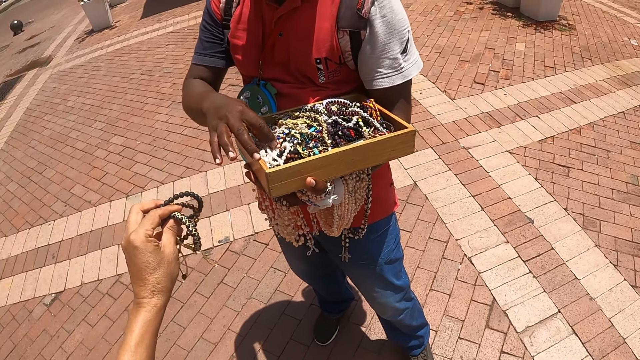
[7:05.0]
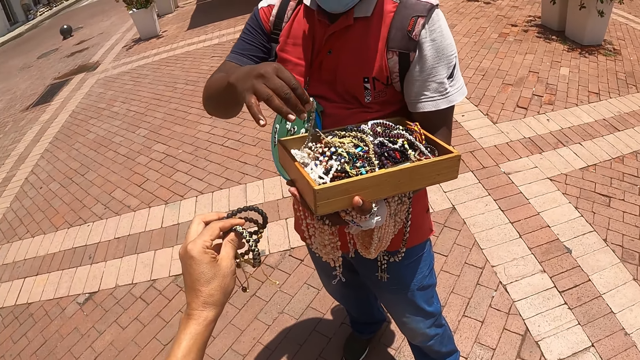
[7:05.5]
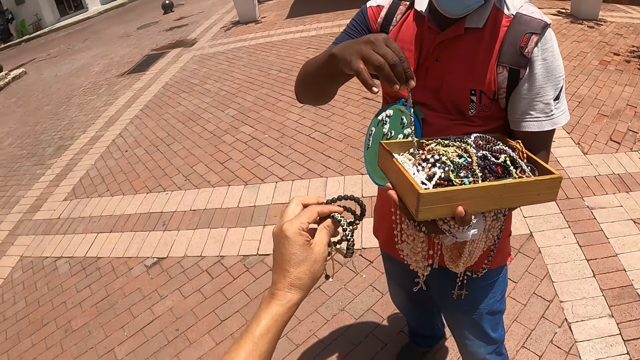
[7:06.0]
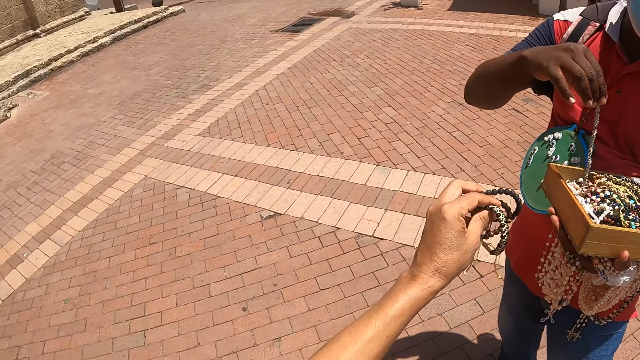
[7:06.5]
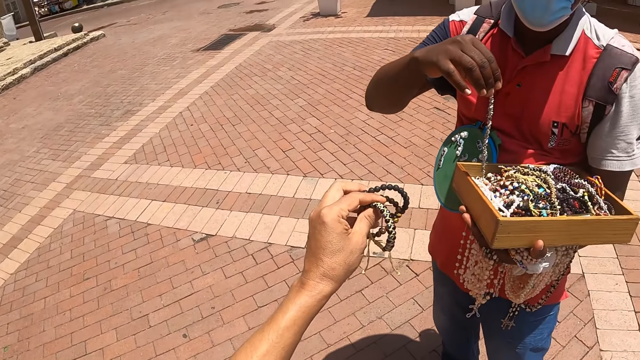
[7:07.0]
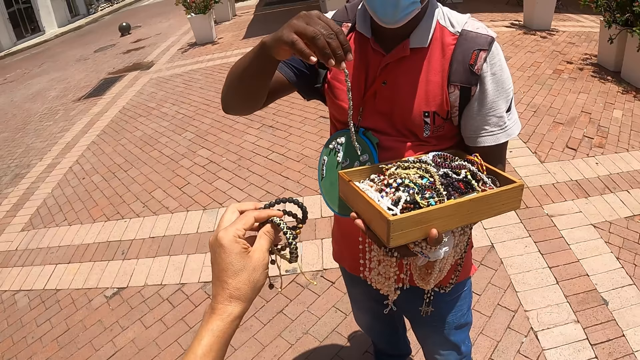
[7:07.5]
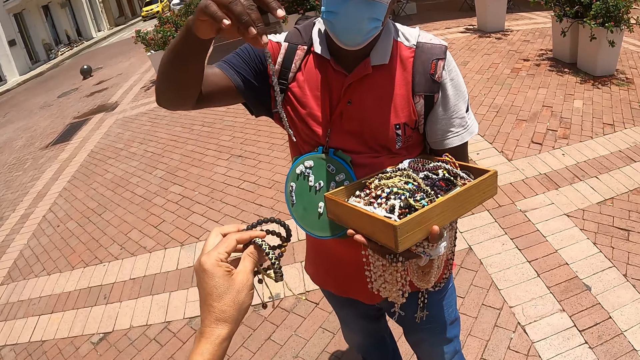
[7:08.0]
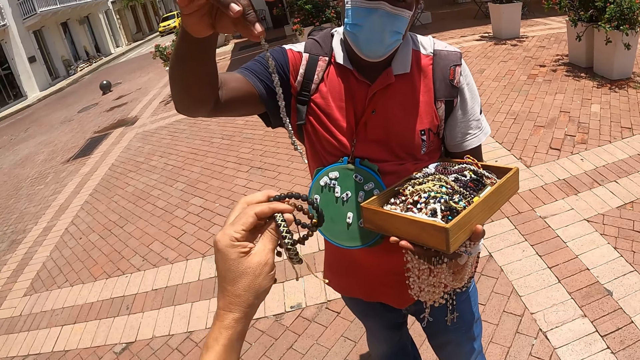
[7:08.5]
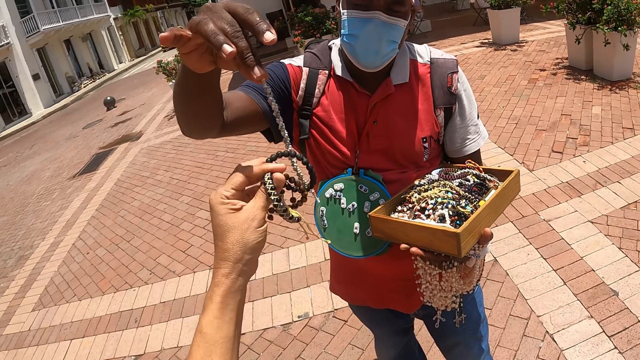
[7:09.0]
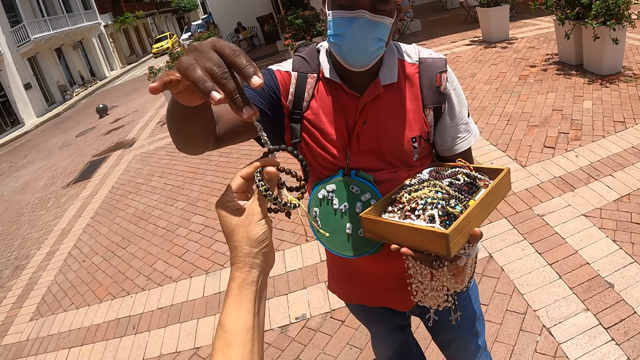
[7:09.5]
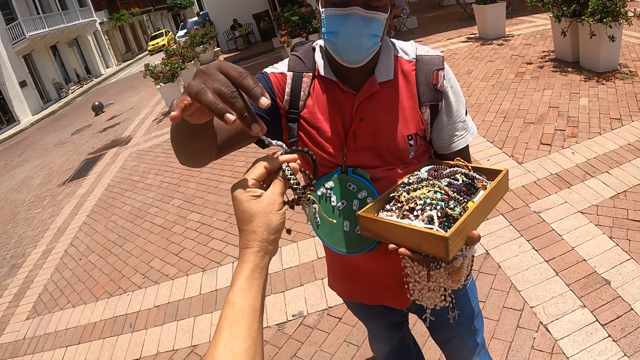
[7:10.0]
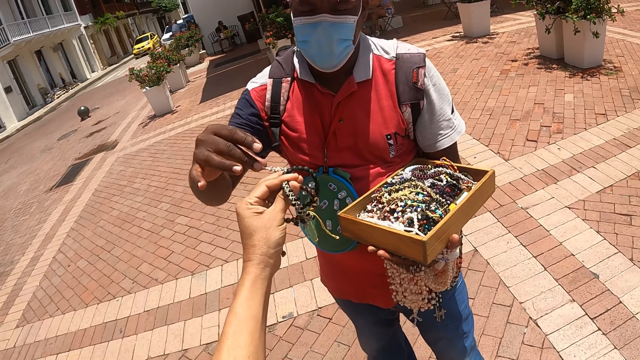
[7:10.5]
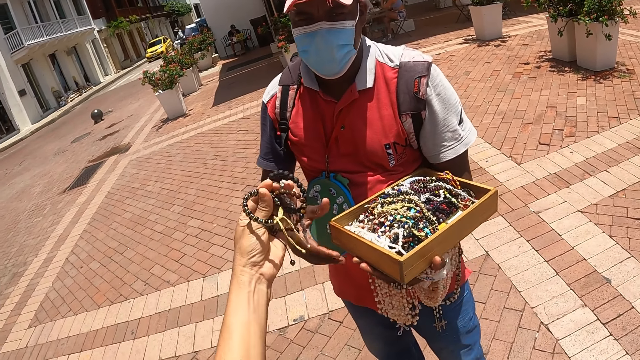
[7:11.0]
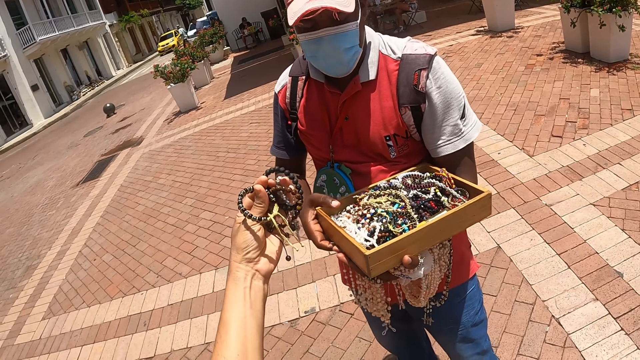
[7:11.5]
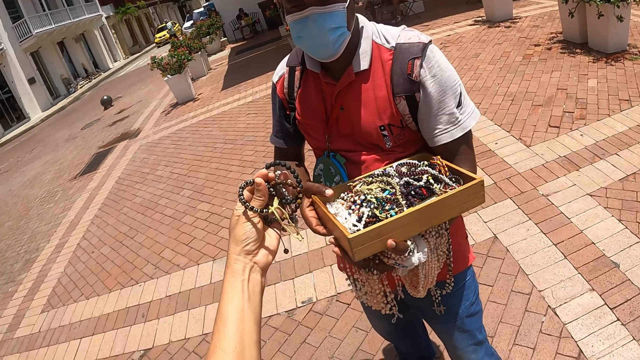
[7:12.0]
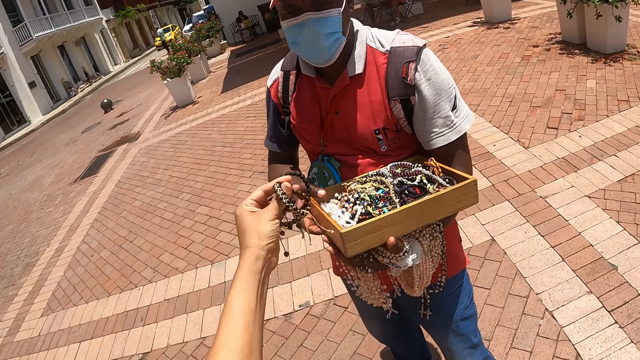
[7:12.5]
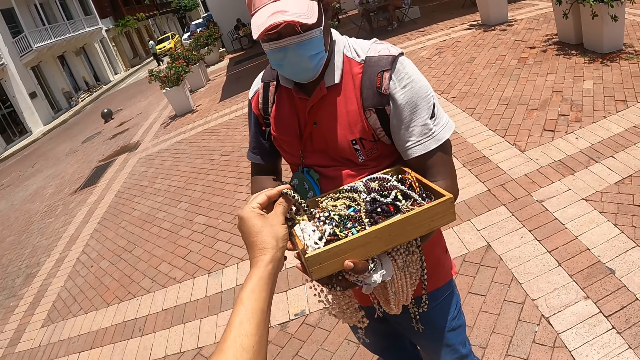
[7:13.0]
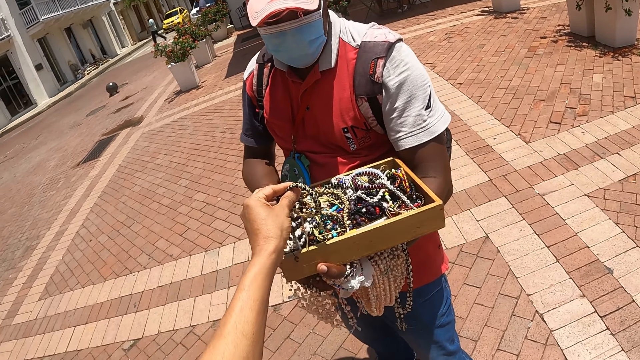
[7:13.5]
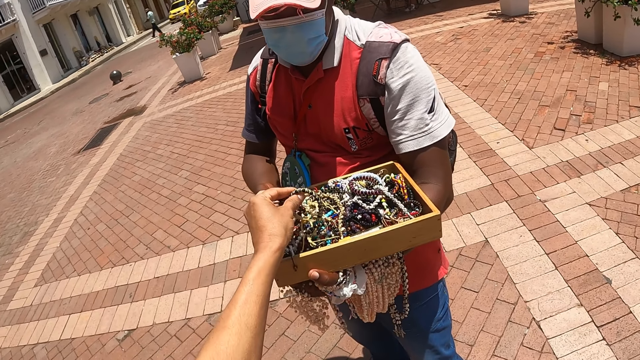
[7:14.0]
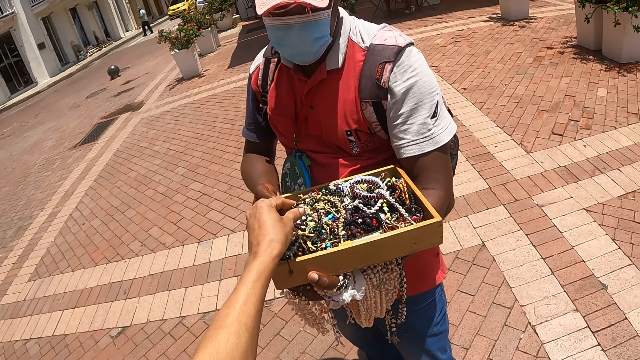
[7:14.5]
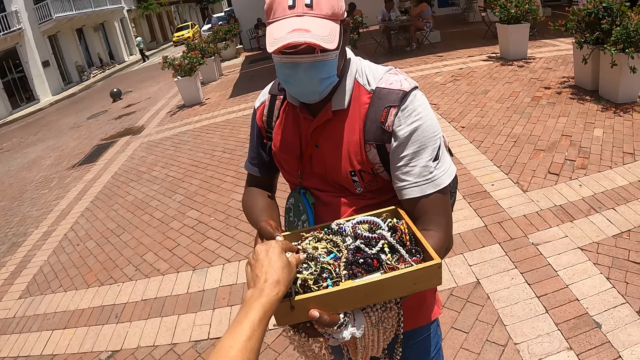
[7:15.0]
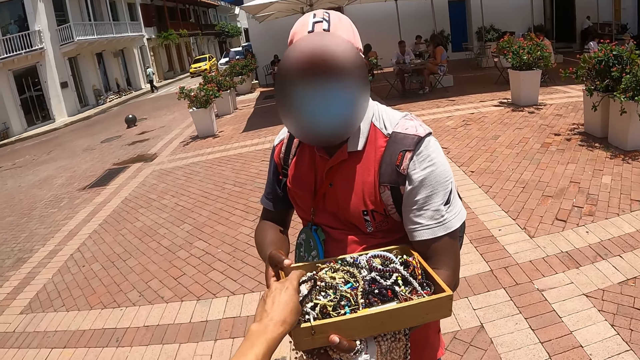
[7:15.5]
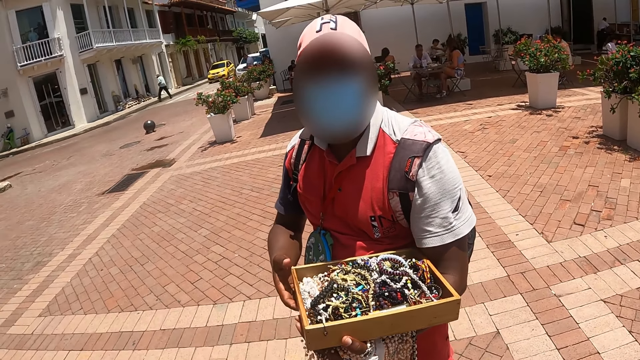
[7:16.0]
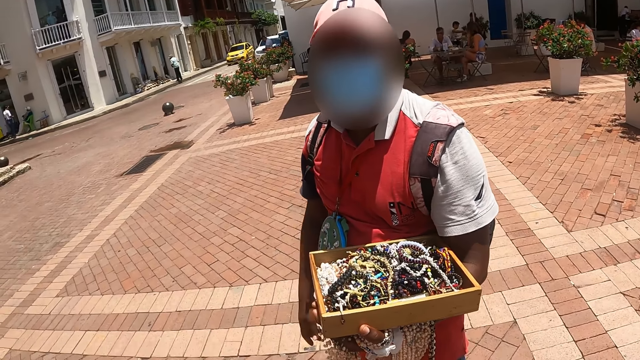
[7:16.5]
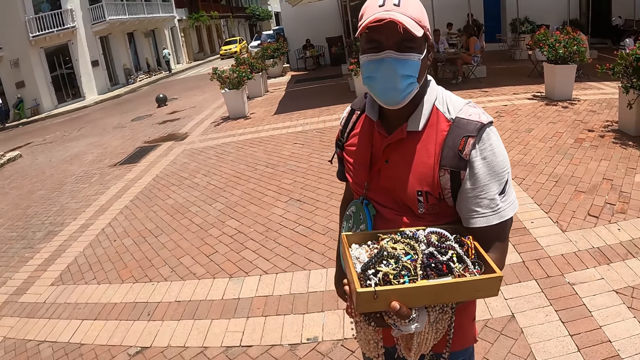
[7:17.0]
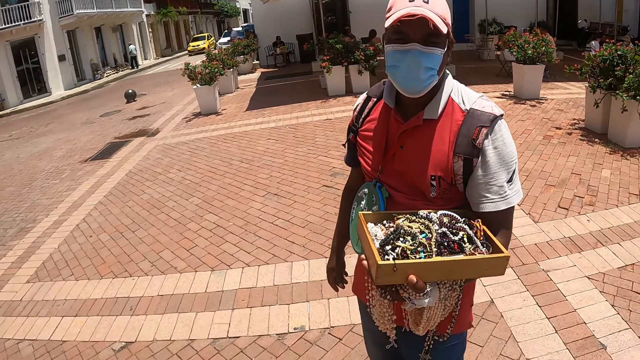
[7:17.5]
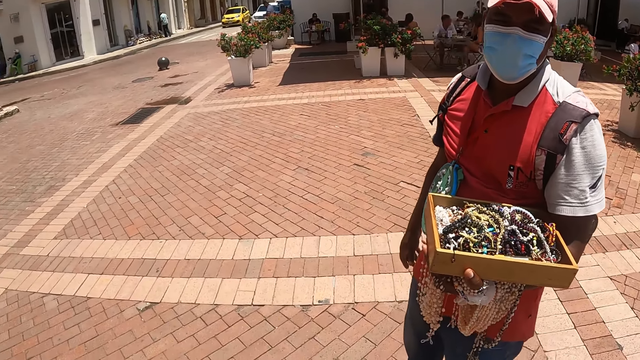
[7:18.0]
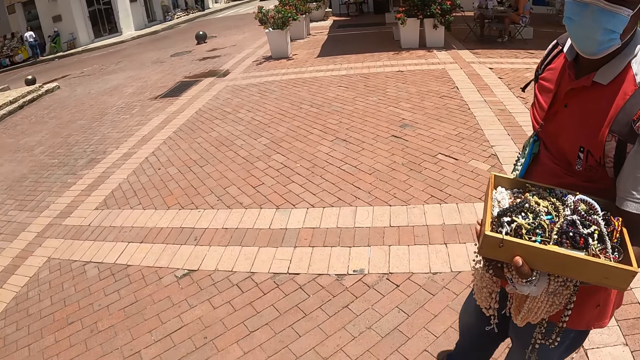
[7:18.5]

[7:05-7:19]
The hawker lifts up a bangle. The camera wearer looks around. The hawker hands the camera wearer a bracelet. The camera wearer takes the bangle from the hawker. The hawker holds a bracelet box. The camera wearer looks at the bangles. The hawker nods. The camera wearer puts the bangles in the wooden box. The hawker looks at the camera wearer and releases the bracelet box.

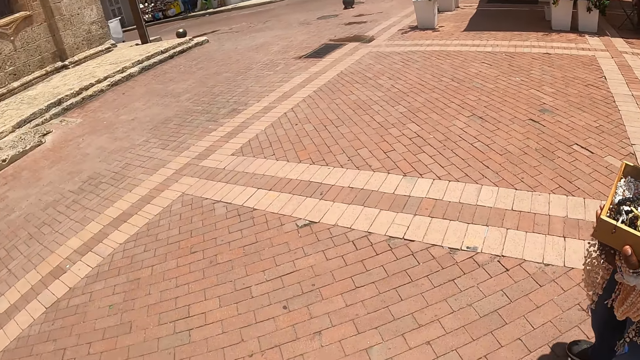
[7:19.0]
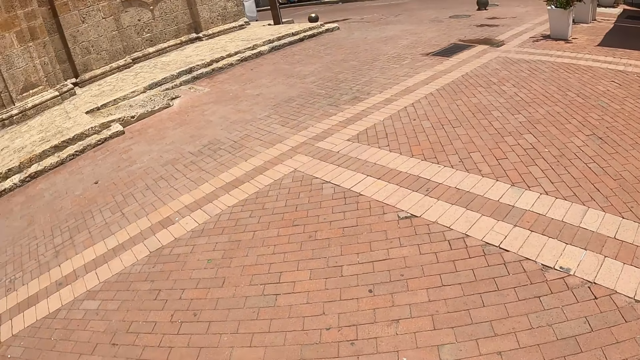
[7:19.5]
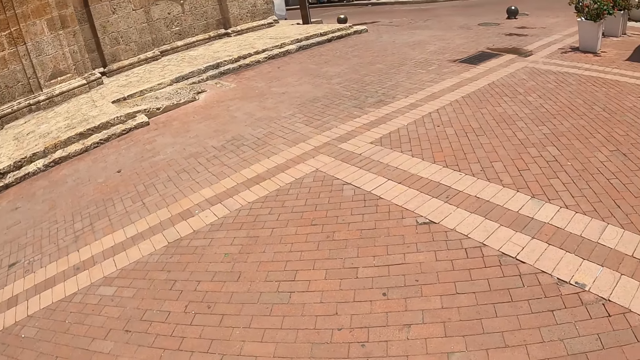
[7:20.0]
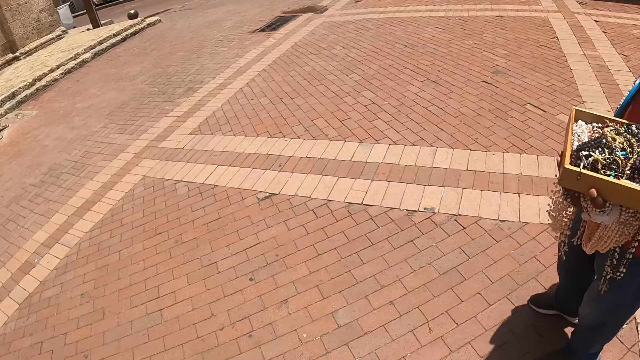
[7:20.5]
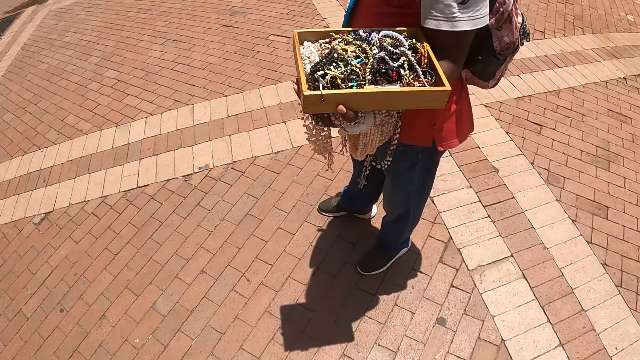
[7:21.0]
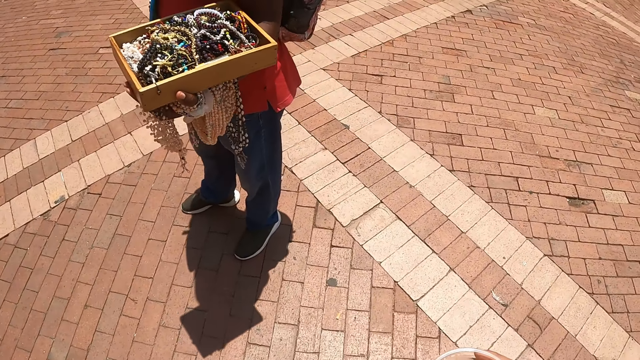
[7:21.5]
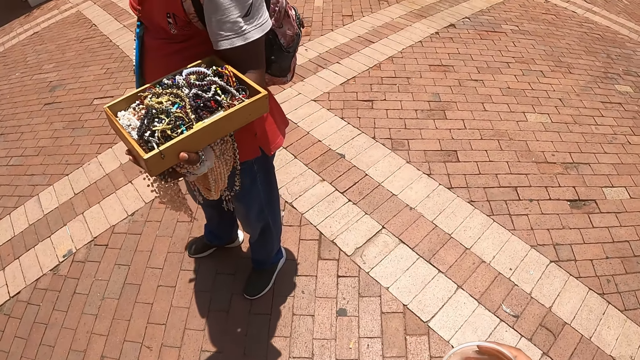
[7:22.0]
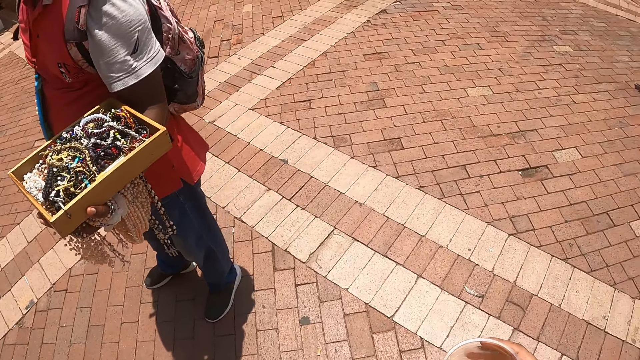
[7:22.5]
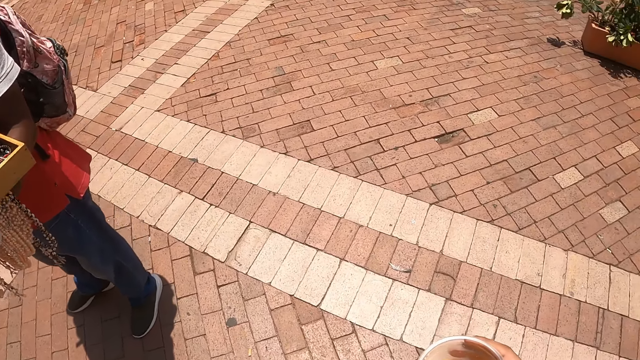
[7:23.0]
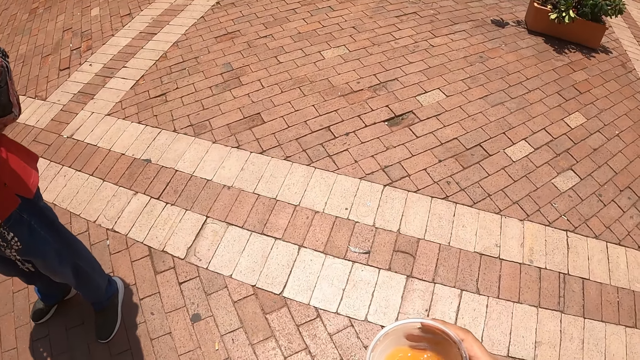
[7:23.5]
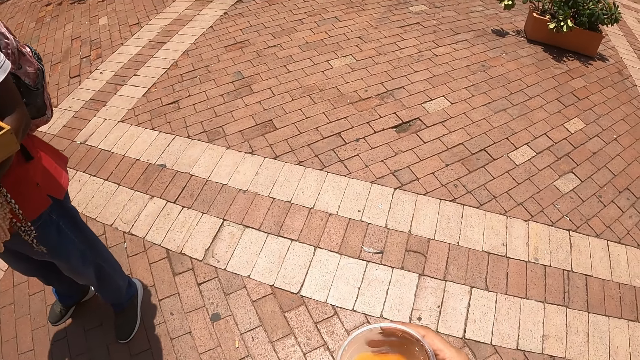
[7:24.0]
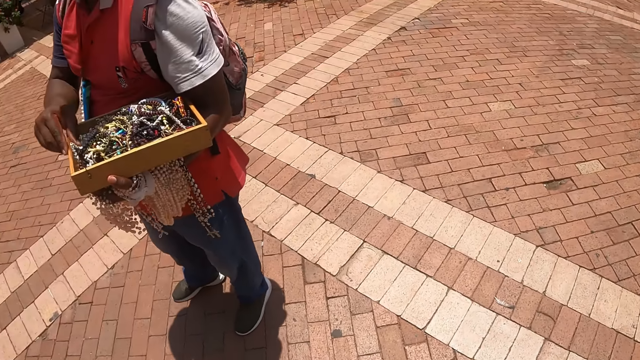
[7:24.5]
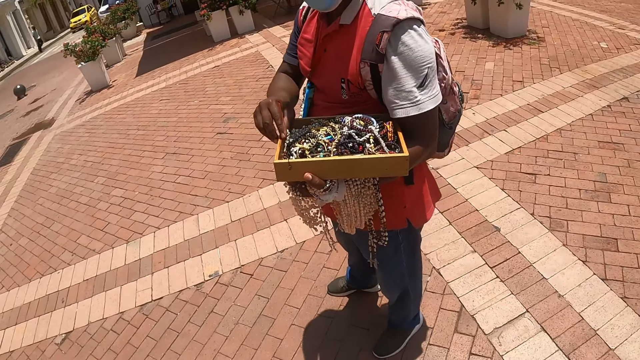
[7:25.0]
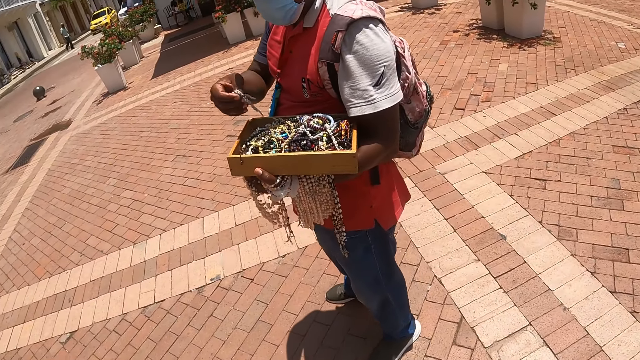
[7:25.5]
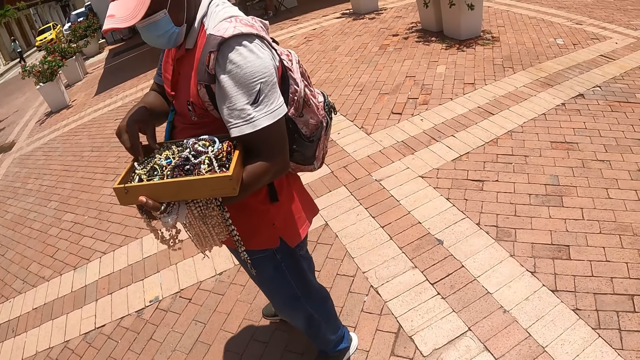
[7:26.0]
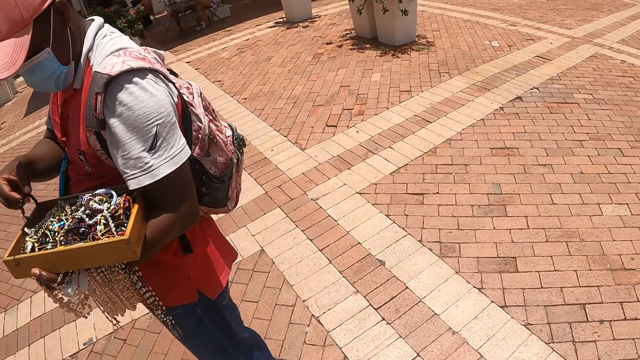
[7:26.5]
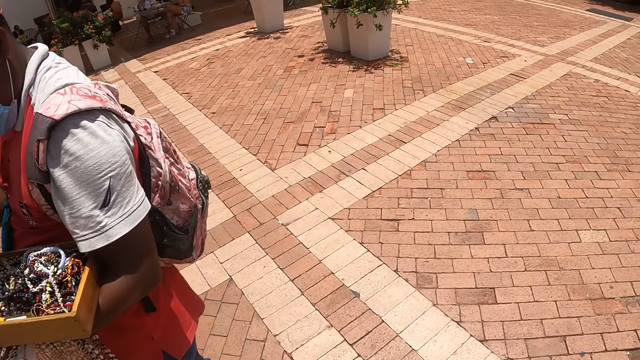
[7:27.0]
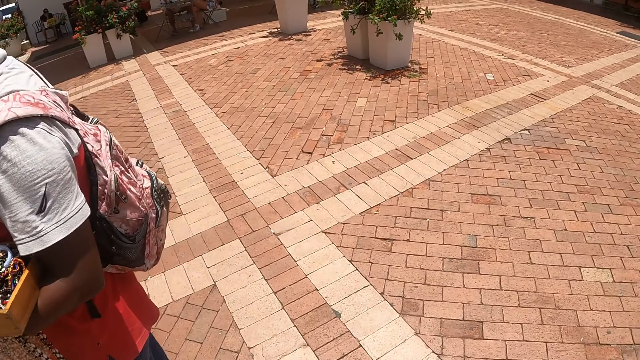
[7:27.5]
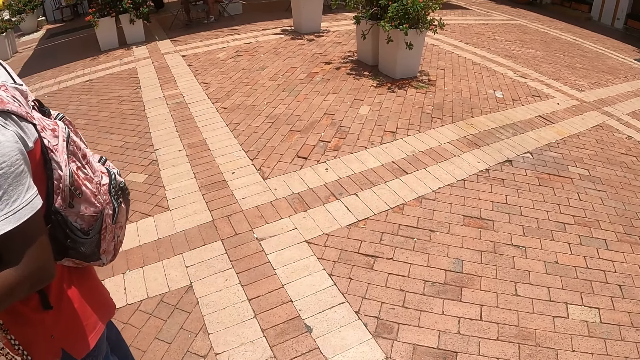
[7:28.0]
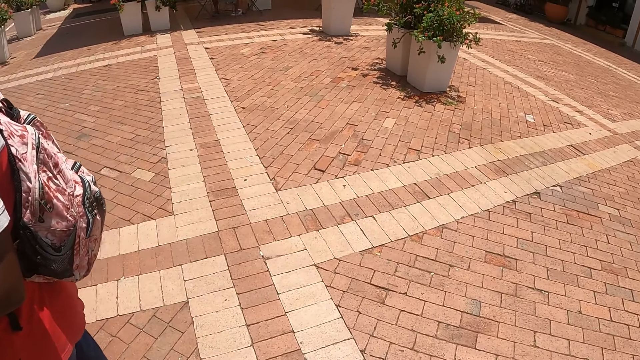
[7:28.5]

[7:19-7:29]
The camera wearer looks around. They look at the hawker. The hawker picks up a bracelet, returns the bracelet to the box. The camera wearer walks around.
